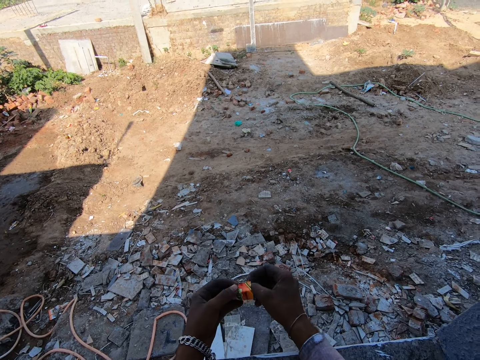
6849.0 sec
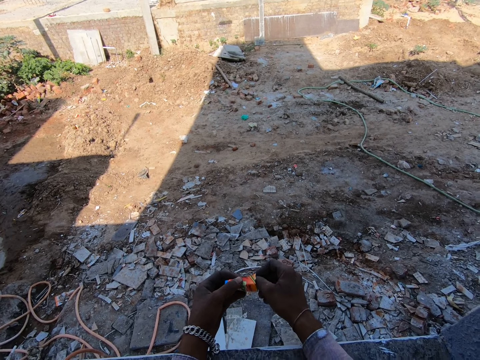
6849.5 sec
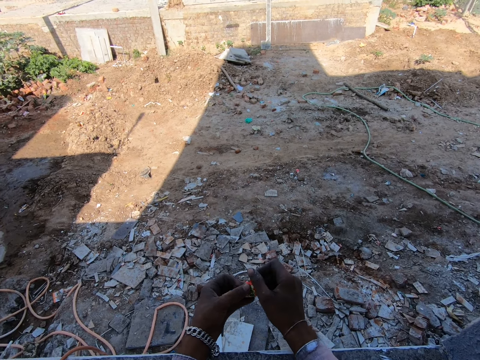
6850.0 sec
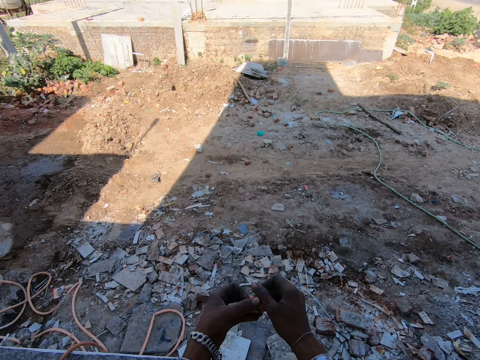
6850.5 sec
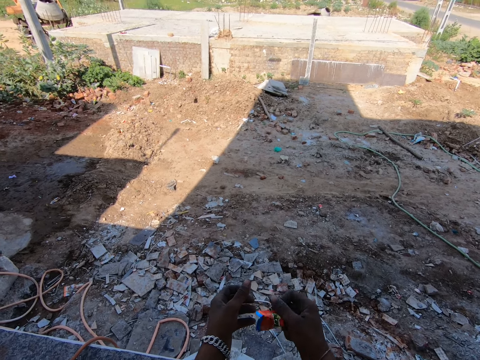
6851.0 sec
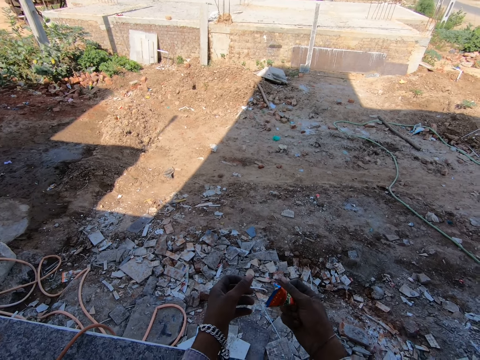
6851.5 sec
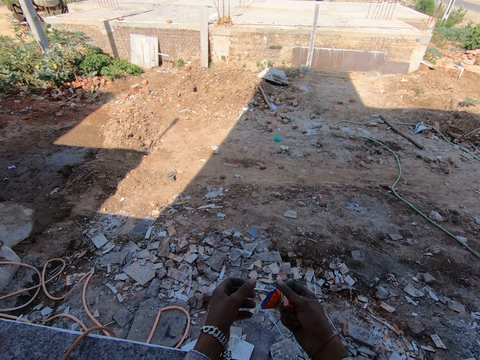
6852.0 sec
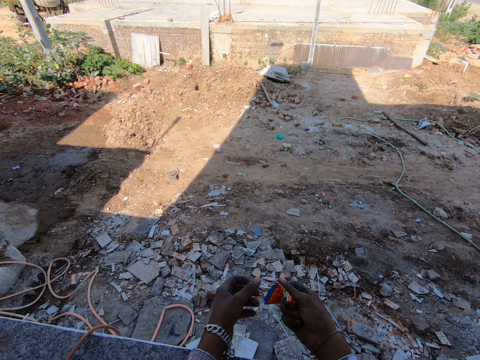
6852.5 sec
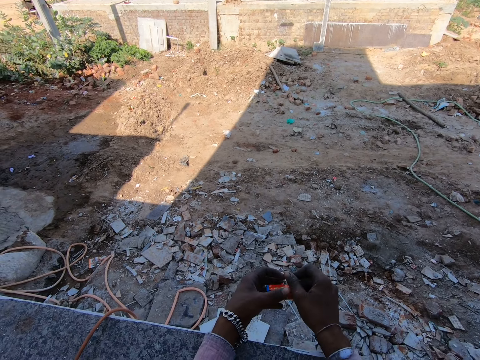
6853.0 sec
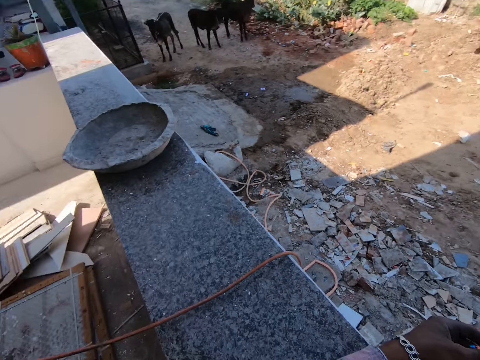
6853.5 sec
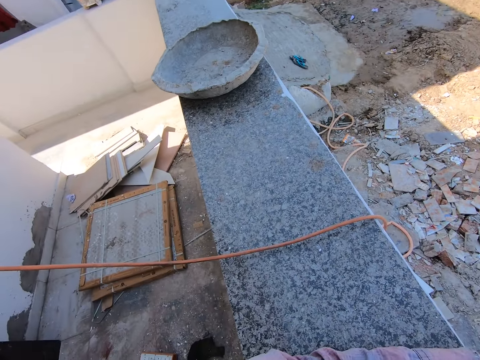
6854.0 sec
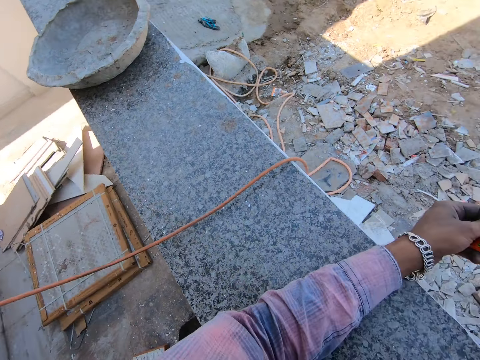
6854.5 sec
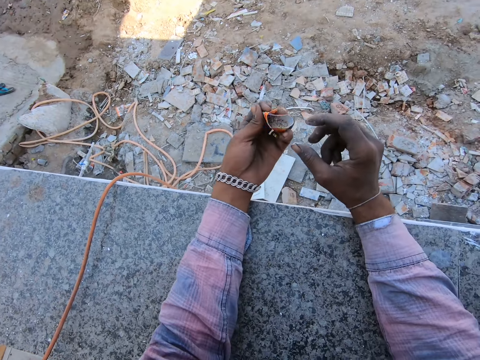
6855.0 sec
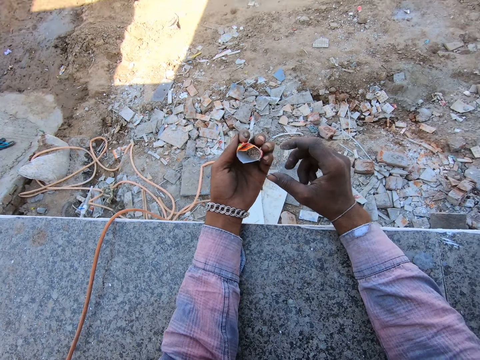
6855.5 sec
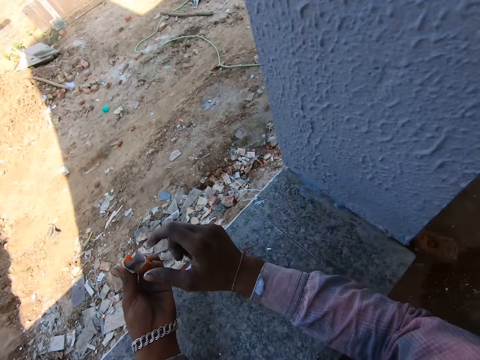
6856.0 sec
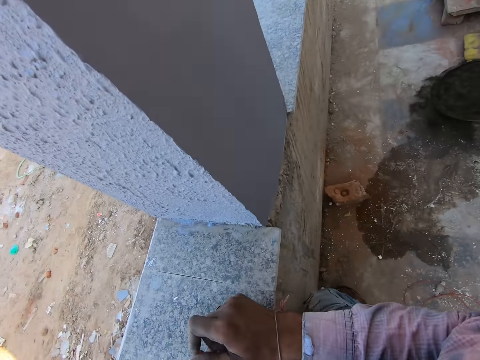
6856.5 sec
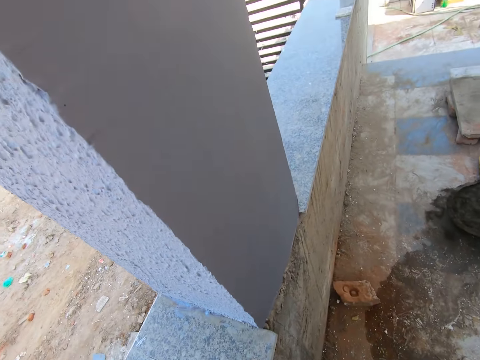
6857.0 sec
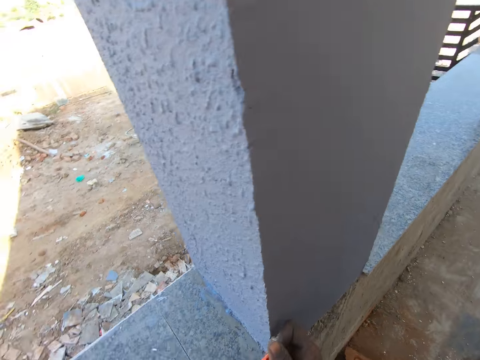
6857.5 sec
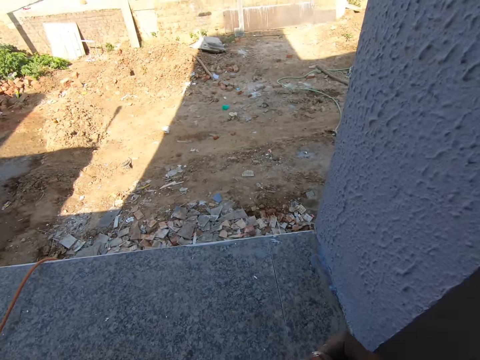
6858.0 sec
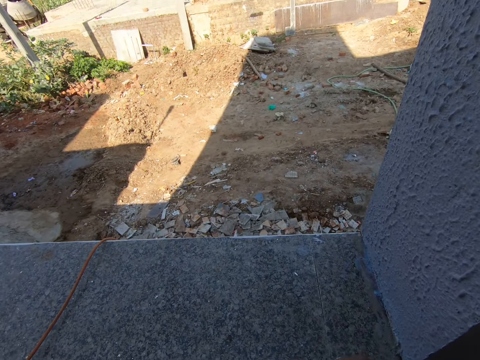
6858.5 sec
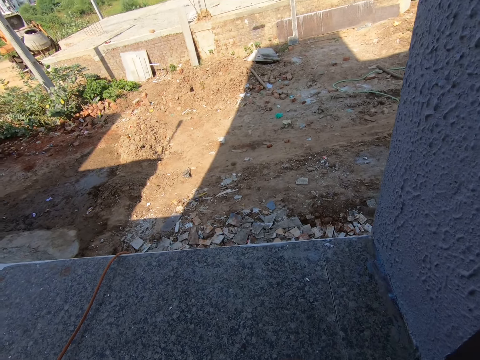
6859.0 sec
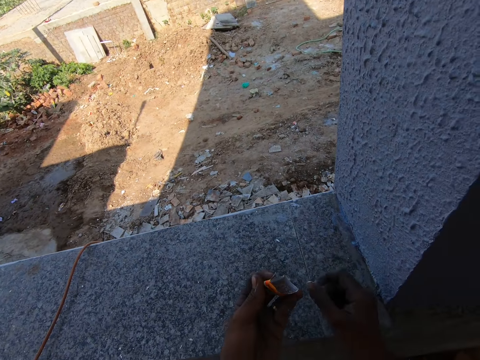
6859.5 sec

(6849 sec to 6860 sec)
The camera wearer opens up the packet. They shake the packet.

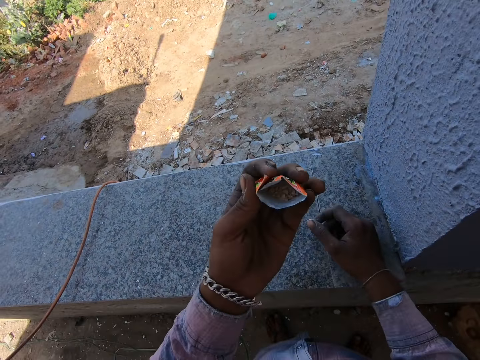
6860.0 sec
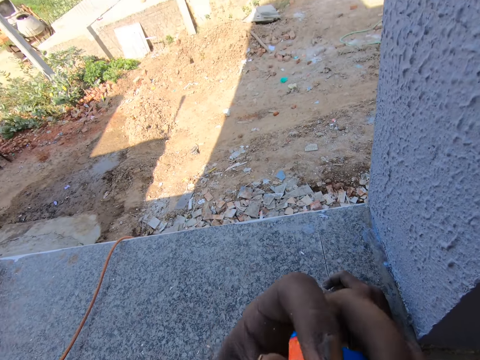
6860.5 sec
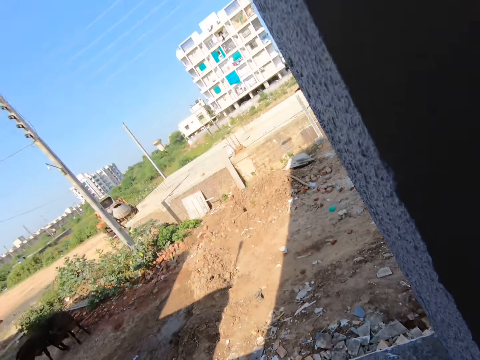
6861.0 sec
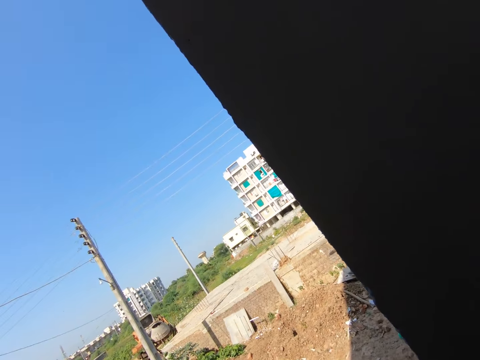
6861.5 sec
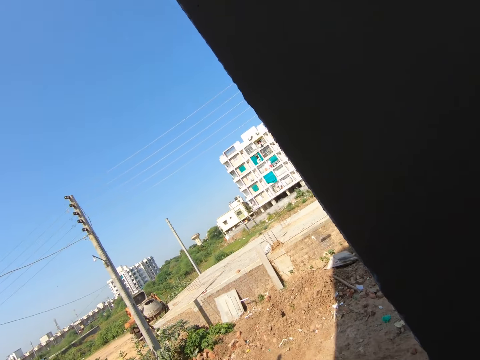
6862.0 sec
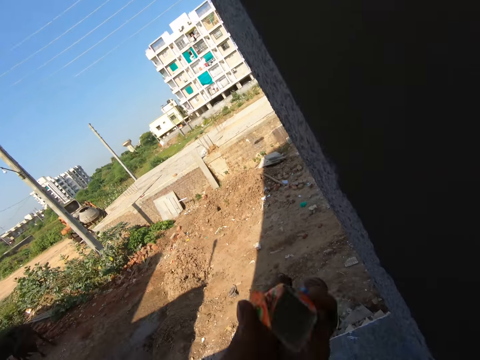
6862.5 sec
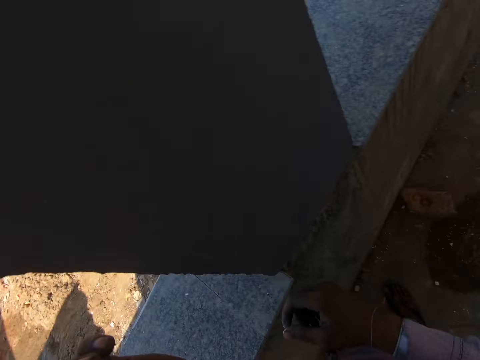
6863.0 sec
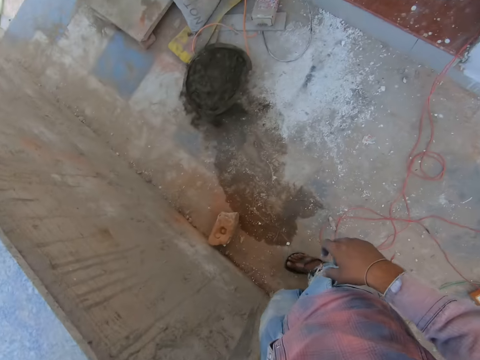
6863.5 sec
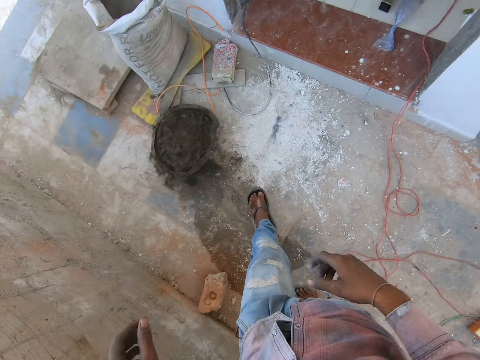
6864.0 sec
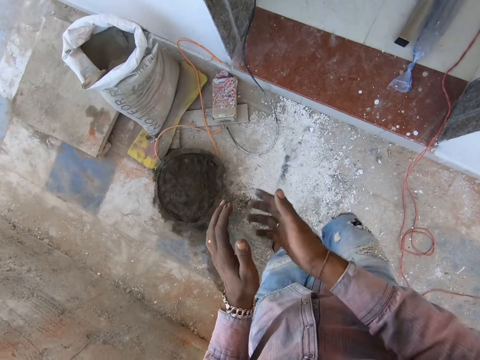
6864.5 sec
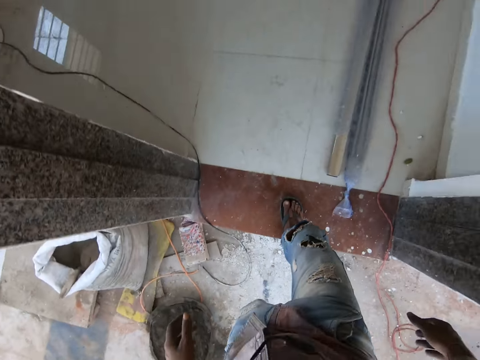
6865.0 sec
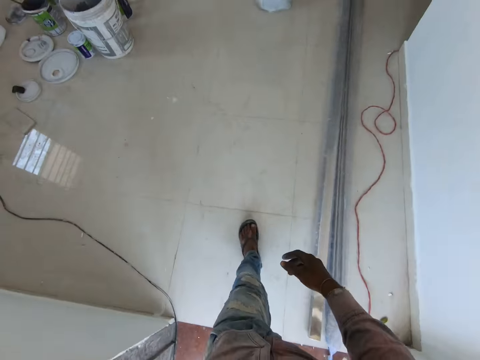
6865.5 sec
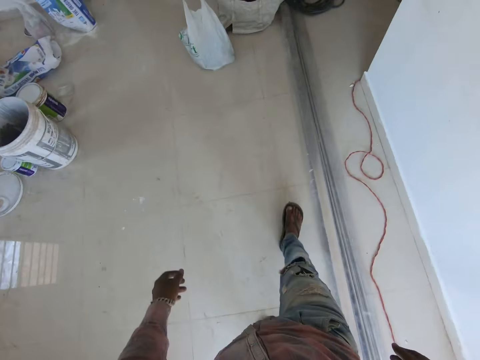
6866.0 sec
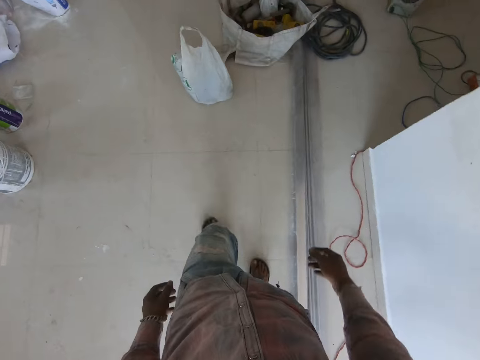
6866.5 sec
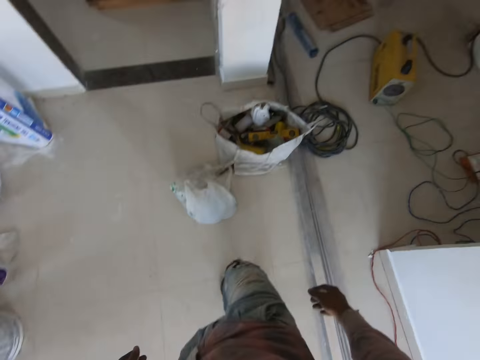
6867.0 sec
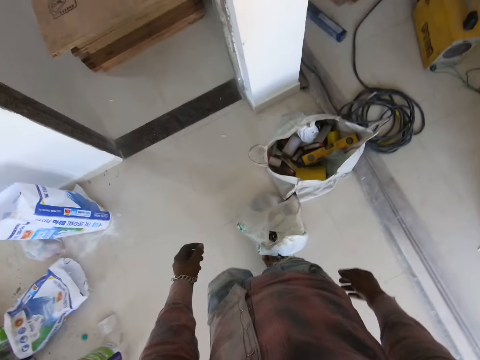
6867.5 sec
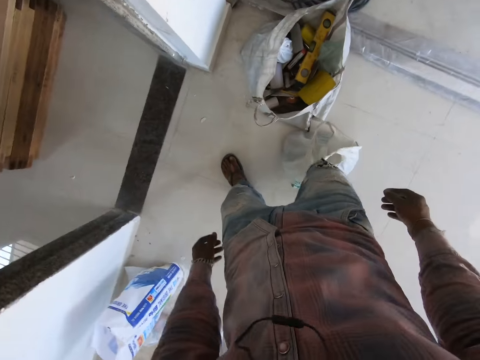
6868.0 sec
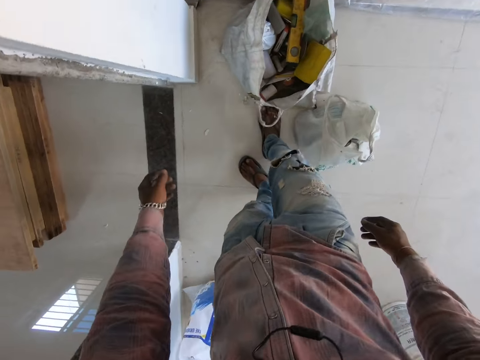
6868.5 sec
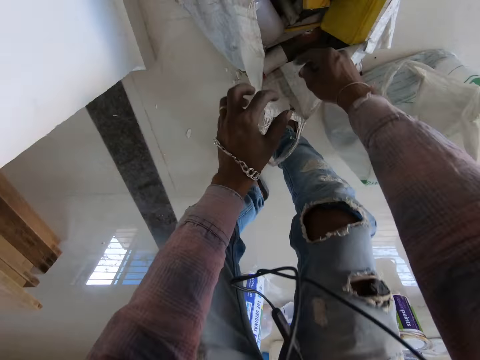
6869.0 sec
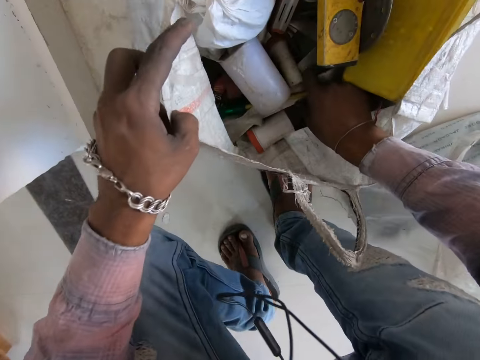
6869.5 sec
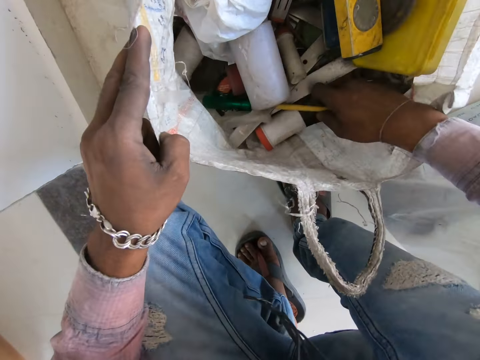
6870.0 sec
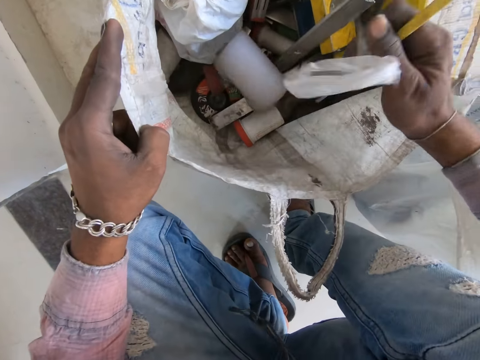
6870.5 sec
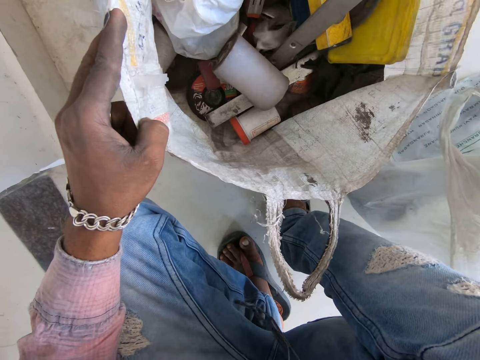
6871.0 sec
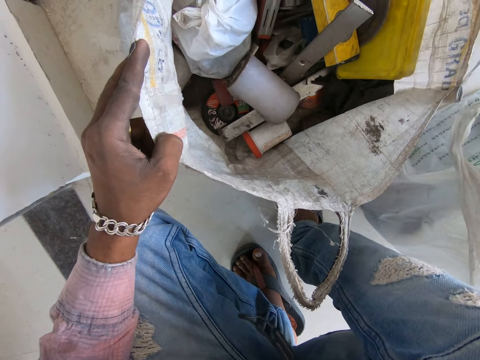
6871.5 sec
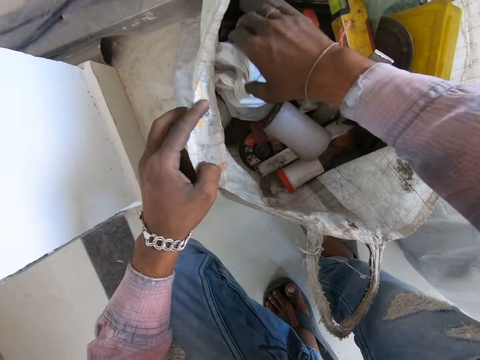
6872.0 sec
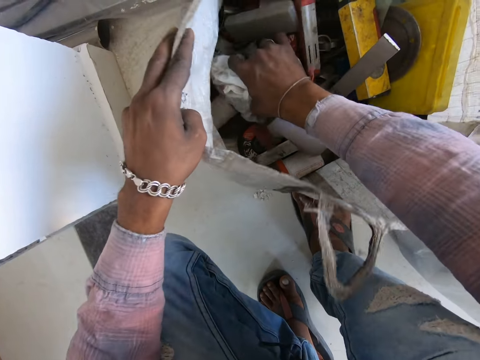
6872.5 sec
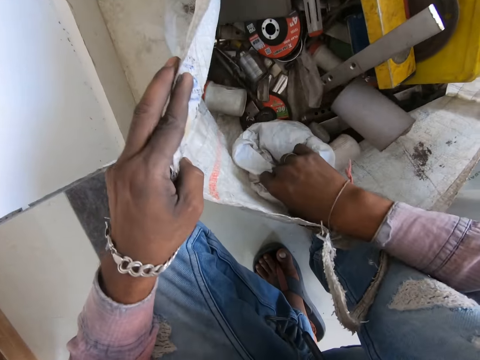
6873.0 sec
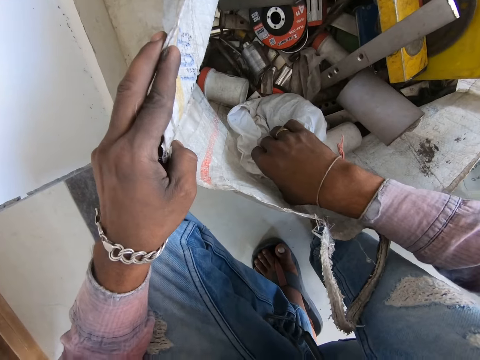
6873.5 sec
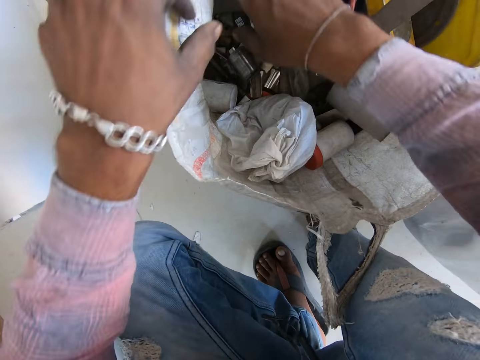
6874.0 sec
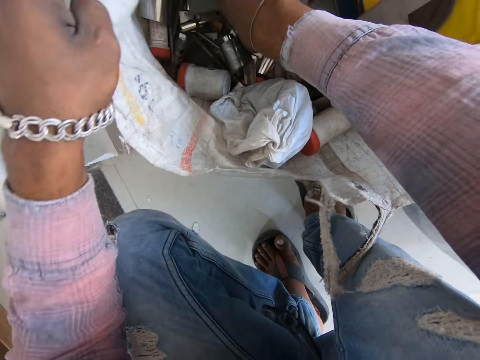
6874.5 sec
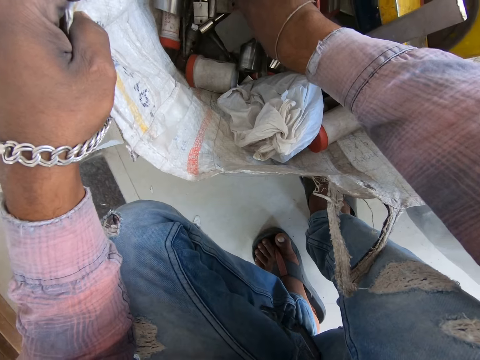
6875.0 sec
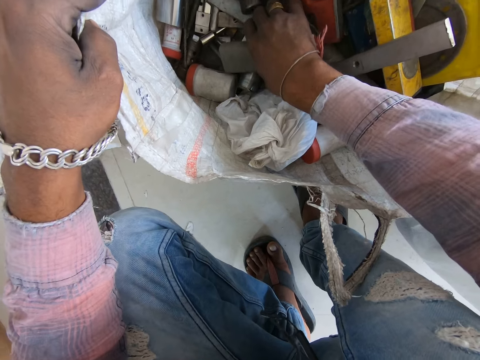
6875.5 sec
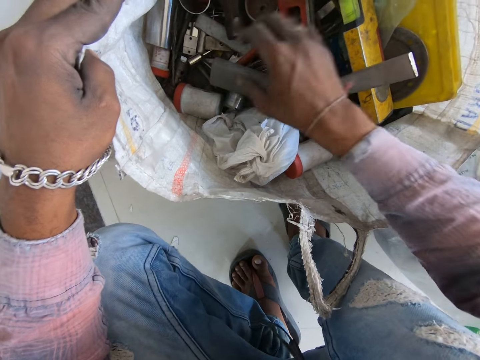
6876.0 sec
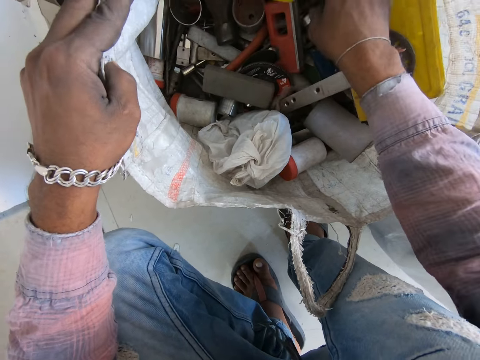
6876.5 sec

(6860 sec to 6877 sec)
The camera wearer puts the Vimal in the mouth. They drop the sachet to the ground. They walk inside the house. They peruse the paper bag and put the screwdriver down. They peruse the paper bag again.
